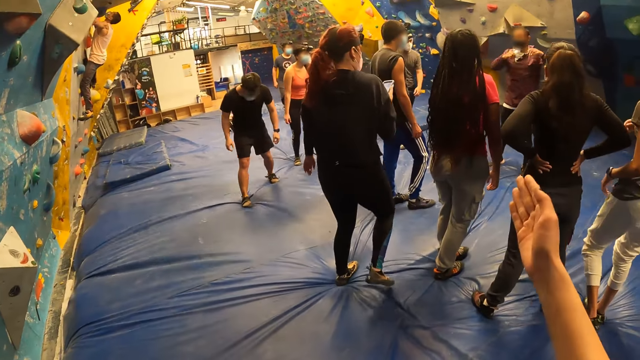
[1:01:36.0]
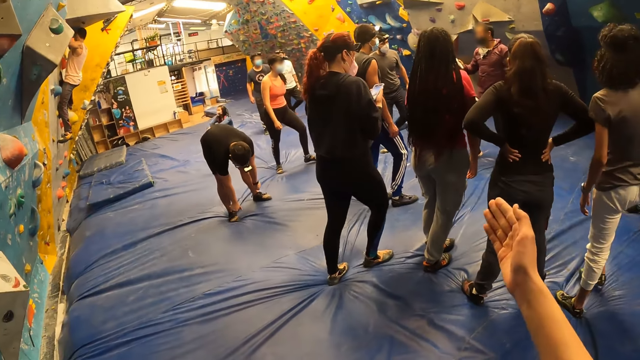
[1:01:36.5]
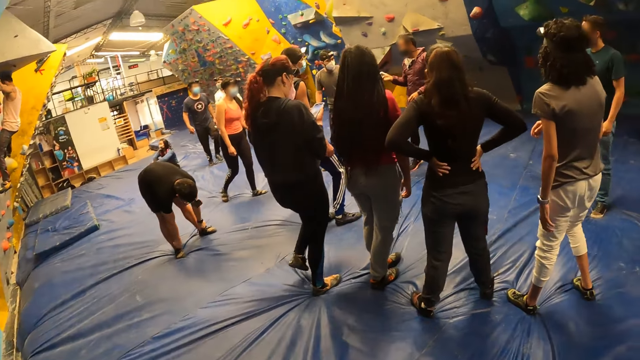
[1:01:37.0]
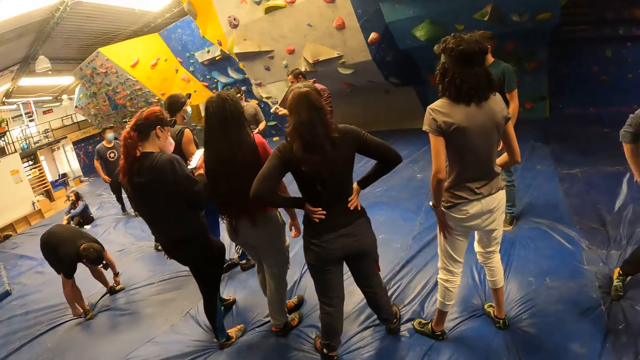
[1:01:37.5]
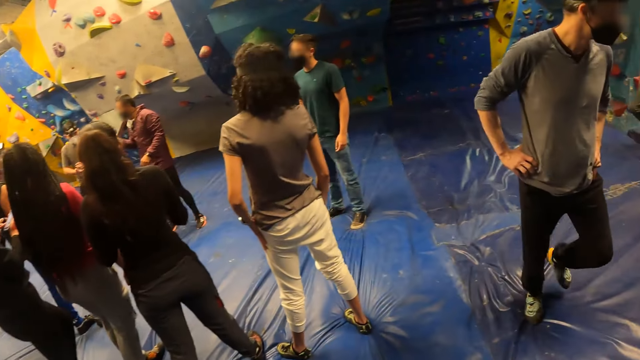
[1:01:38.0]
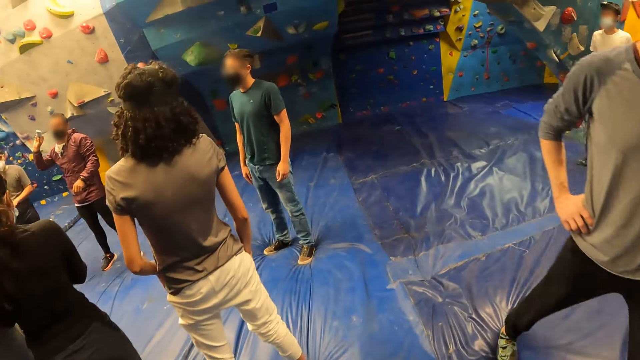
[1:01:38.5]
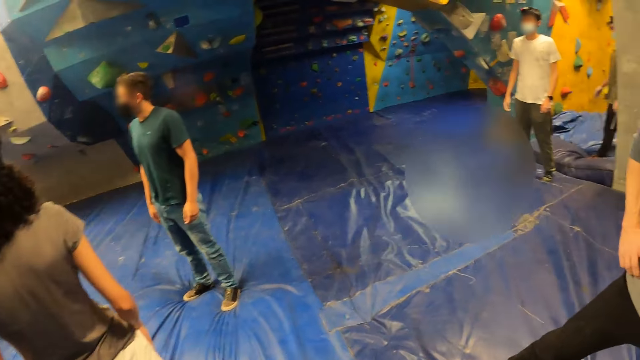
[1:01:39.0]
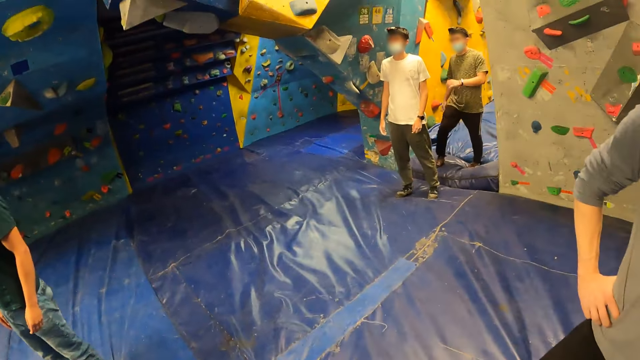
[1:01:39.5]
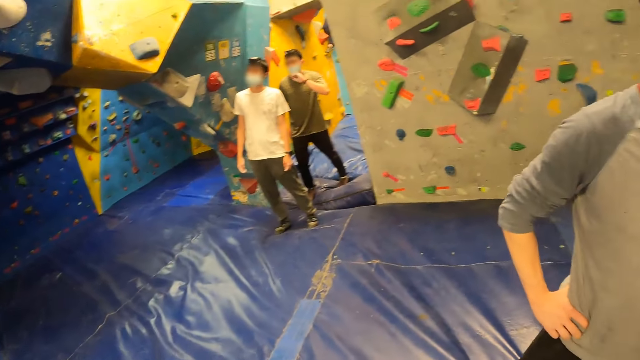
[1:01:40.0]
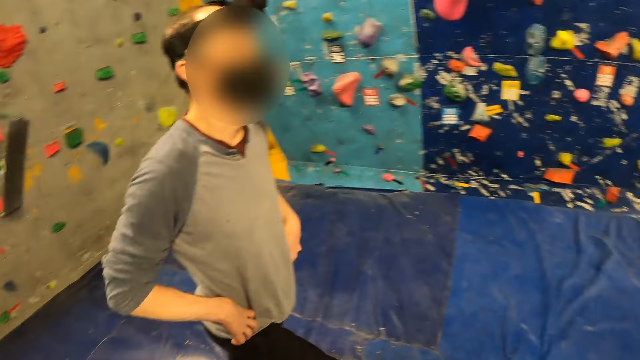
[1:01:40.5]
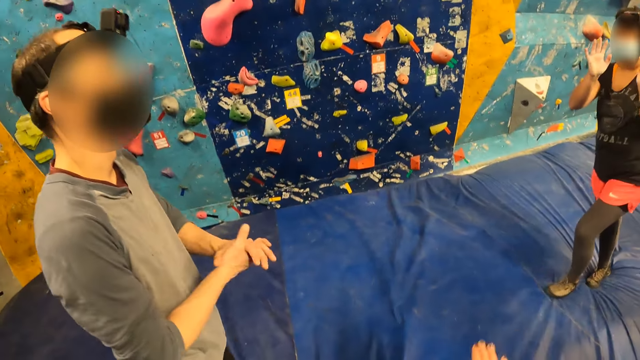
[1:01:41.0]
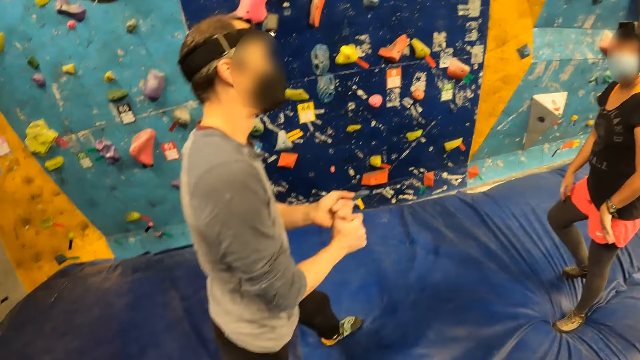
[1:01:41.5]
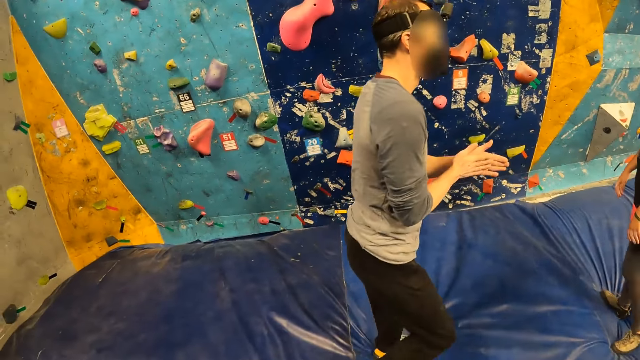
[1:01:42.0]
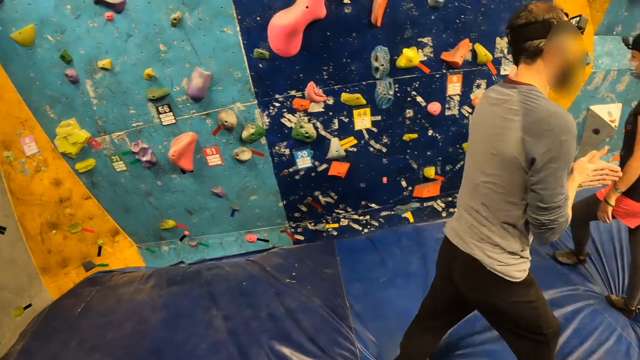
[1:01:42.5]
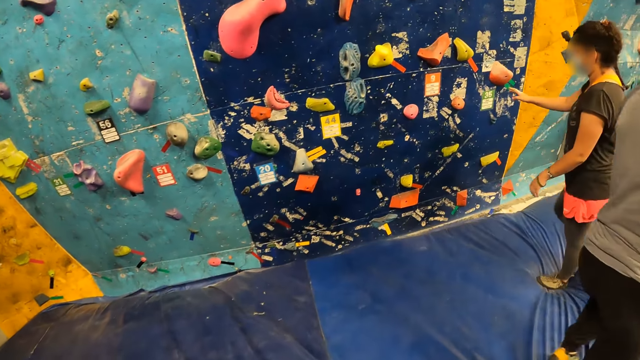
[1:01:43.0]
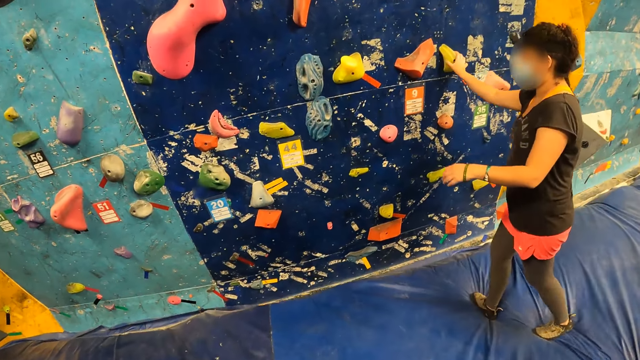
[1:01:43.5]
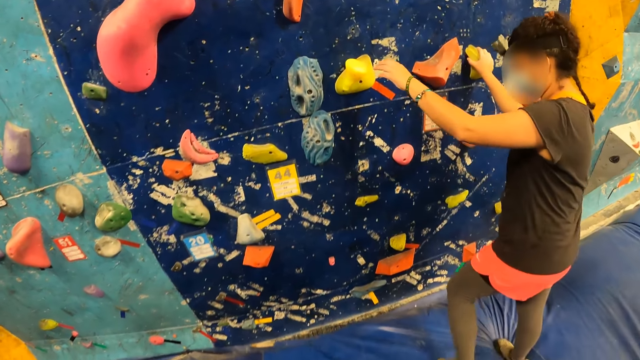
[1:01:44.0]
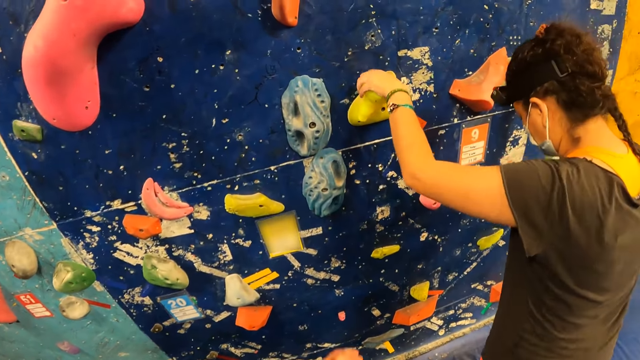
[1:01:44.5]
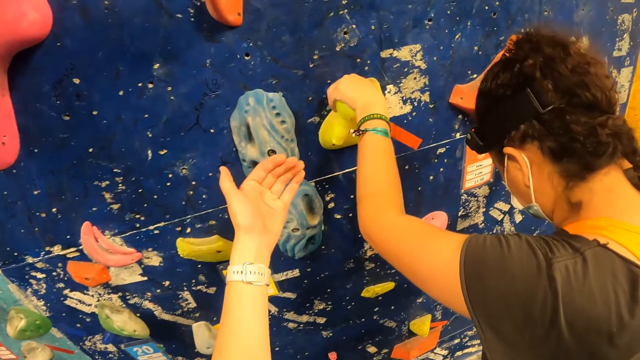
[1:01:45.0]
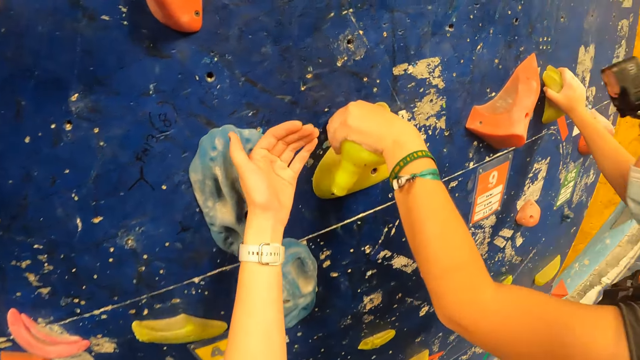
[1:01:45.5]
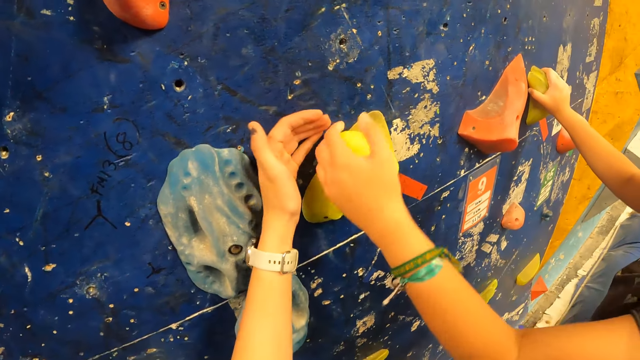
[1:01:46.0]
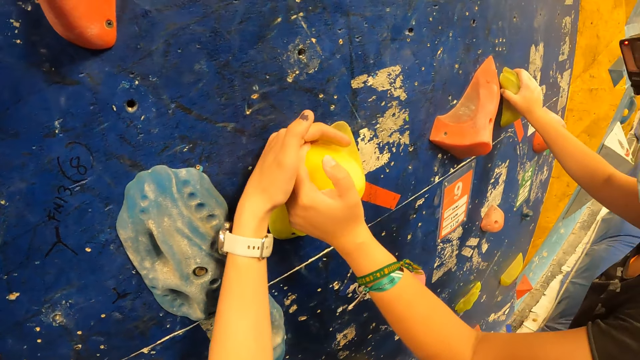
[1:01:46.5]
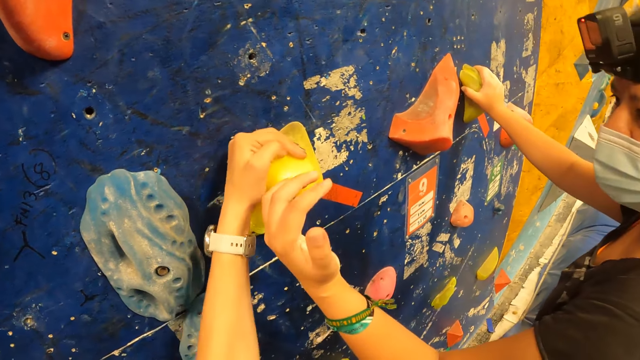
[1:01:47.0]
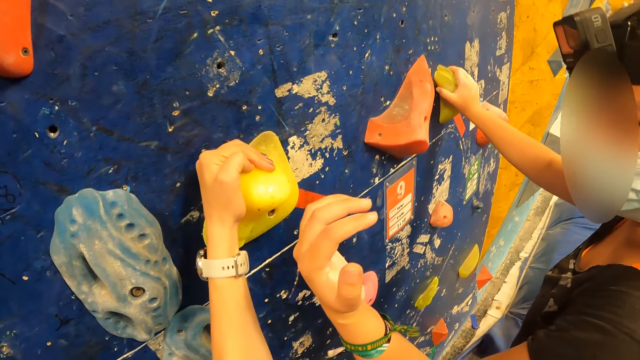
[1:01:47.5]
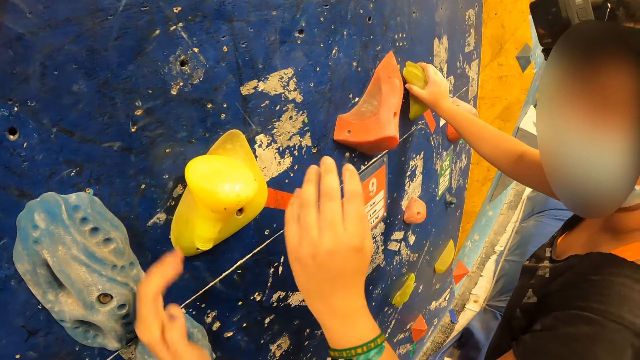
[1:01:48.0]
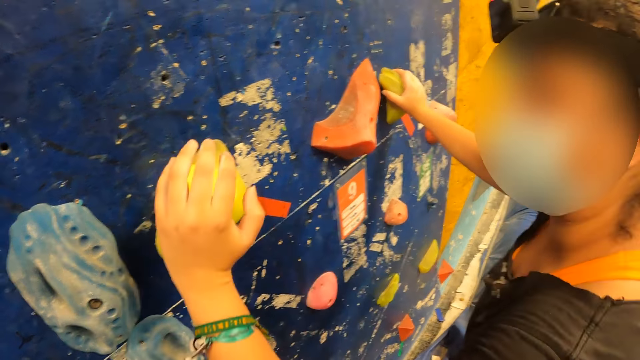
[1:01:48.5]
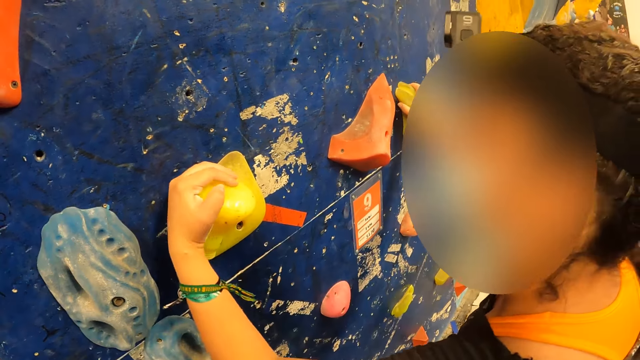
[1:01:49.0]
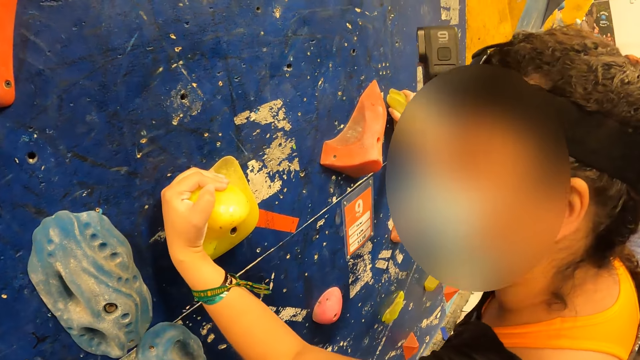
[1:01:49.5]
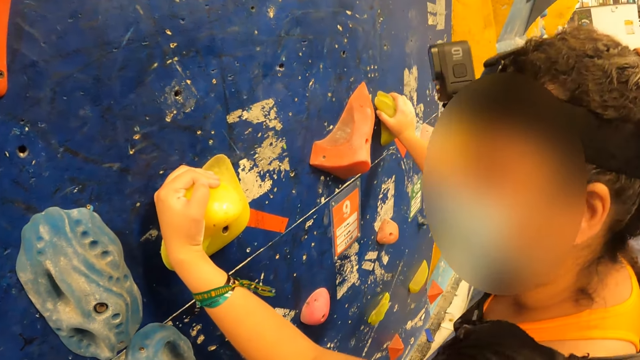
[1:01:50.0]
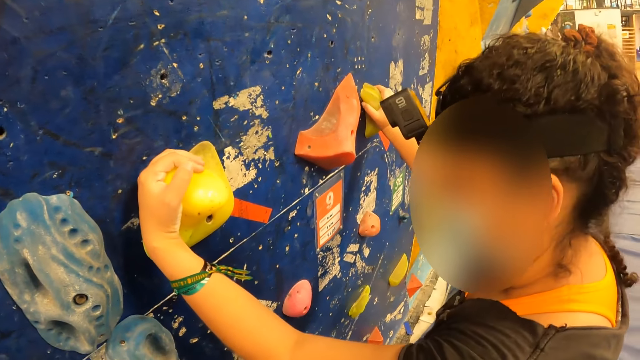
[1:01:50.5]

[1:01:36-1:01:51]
The camera wearer moves the hand and walks around. They move the hand. The woman grabs attachments on the bouldering wall with both hands. The camera wearer instructs the woman. They grab the holder. The woman grabs the holder.

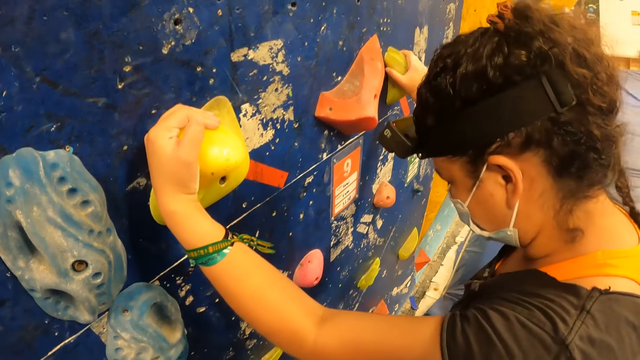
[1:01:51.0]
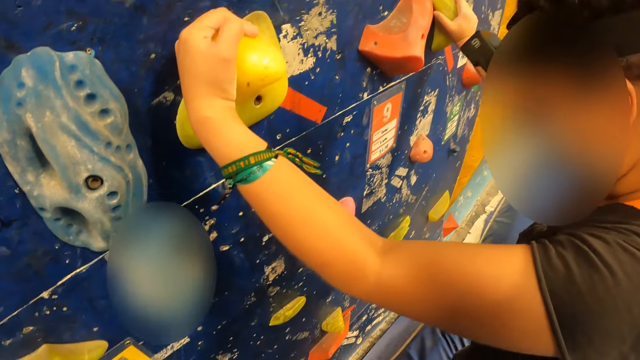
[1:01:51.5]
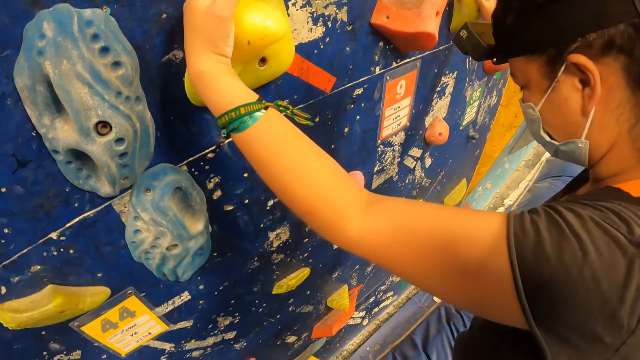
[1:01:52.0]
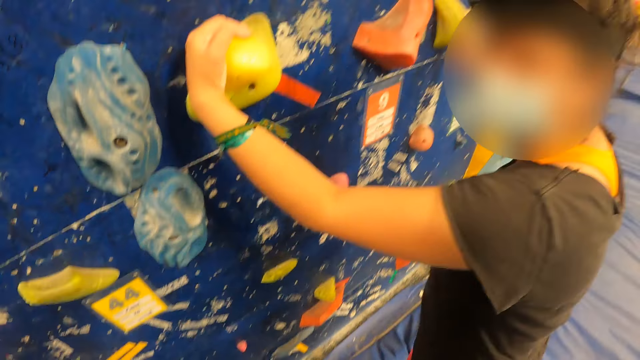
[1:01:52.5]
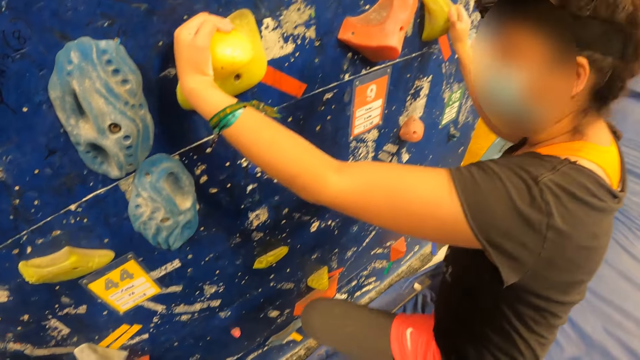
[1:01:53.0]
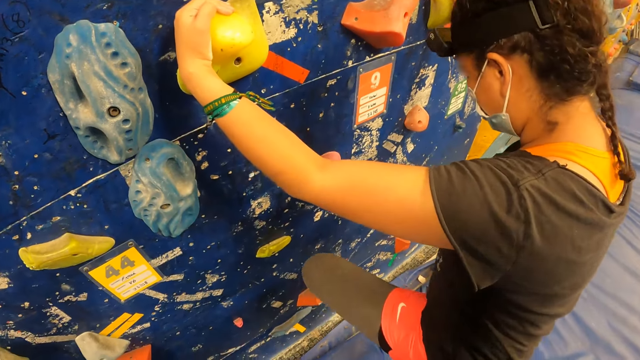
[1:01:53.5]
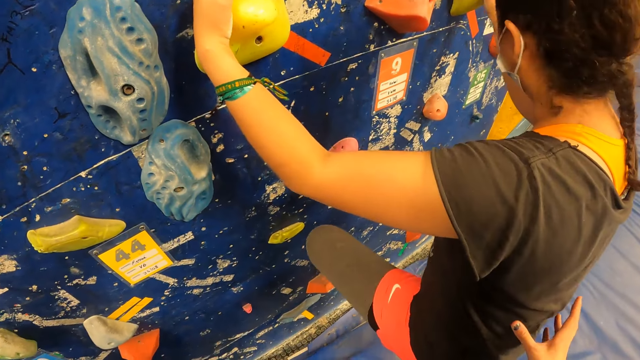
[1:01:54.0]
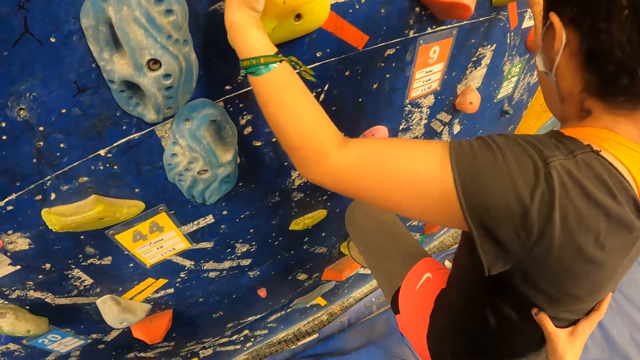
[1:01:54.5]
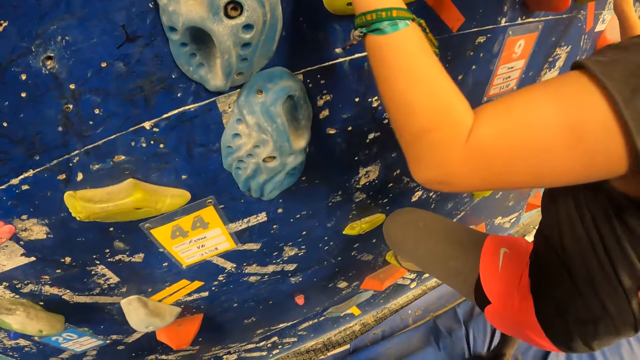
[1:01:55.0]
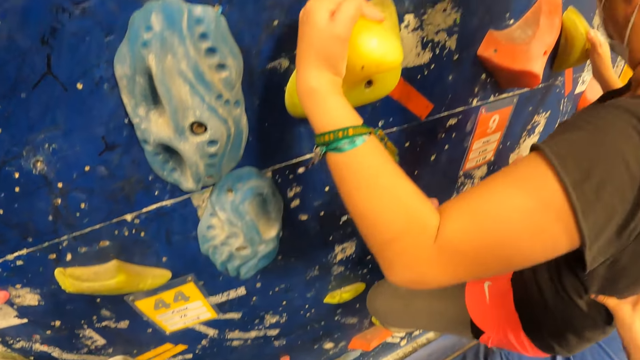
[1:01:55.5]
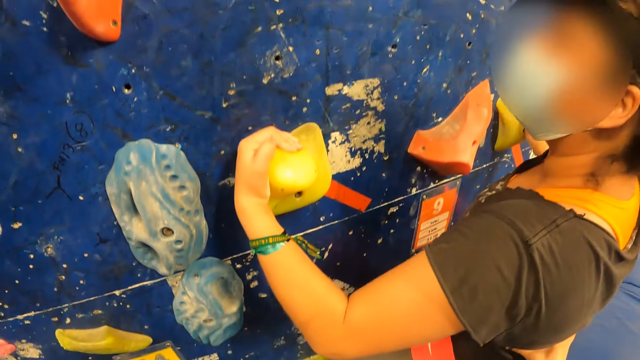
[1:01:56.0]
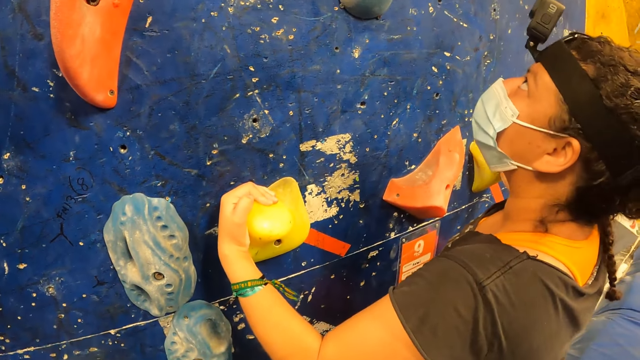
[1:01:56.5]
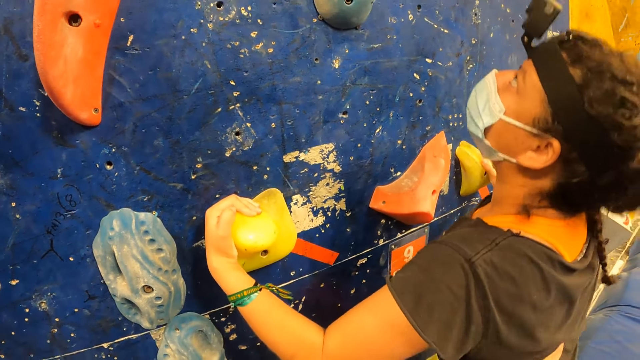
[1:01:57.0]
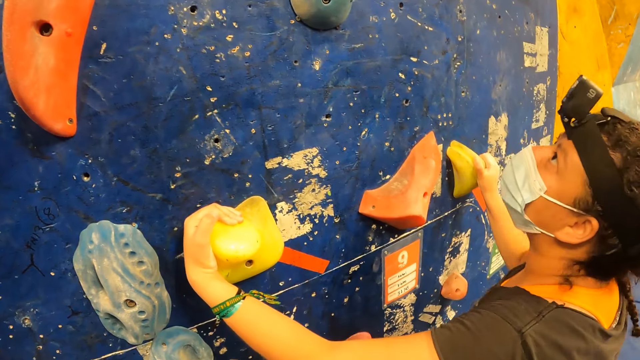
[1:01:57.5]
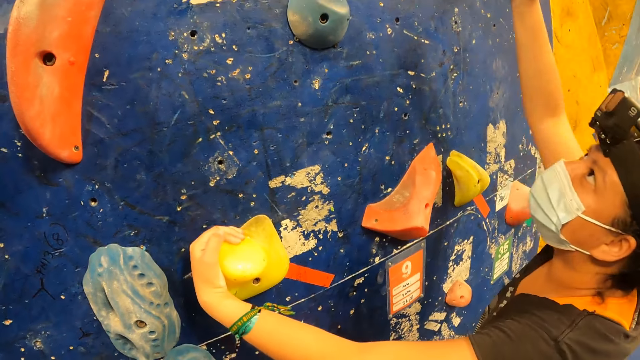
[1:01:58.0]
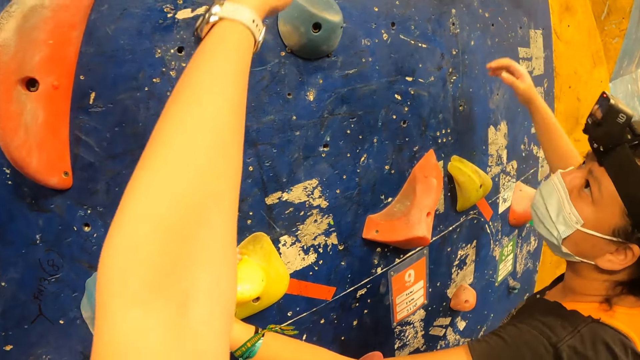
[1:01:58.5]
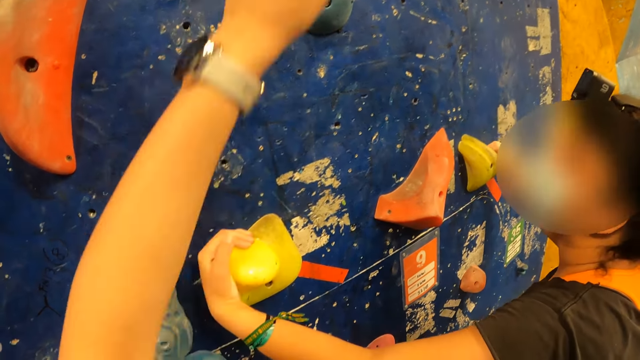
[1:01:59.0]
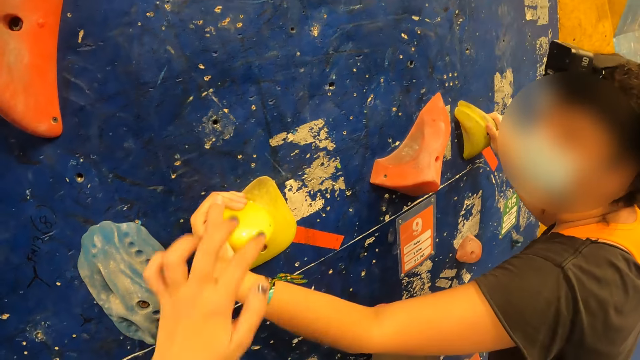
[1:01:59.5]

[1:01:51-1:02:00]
The camera wearer holds the woman. The woman climbs the bouldering wall with both hands and both legs, and gets off the bouldering wall. The camera wearer raises the hand.
